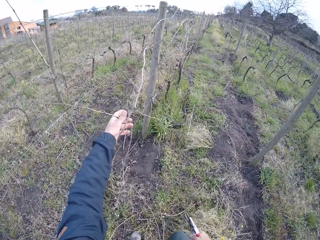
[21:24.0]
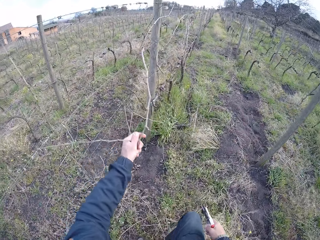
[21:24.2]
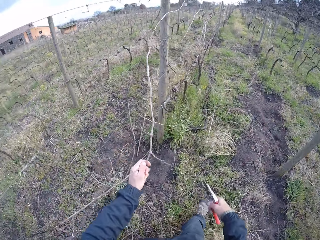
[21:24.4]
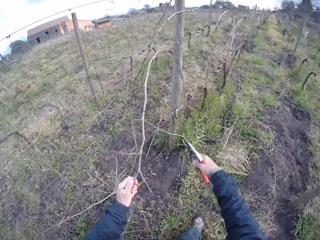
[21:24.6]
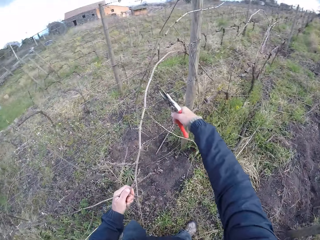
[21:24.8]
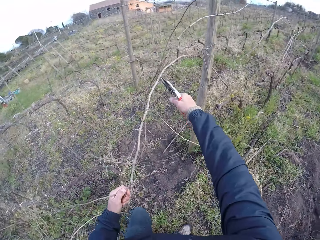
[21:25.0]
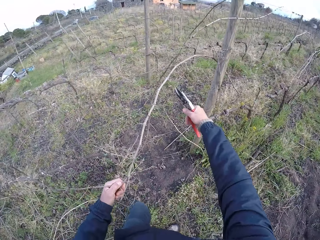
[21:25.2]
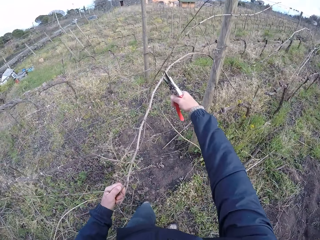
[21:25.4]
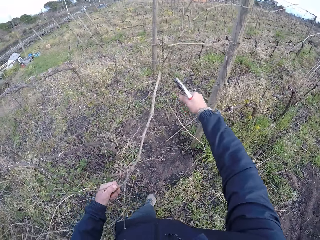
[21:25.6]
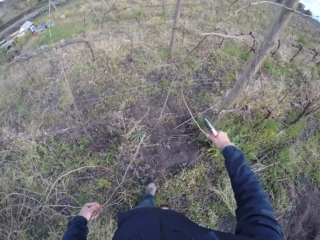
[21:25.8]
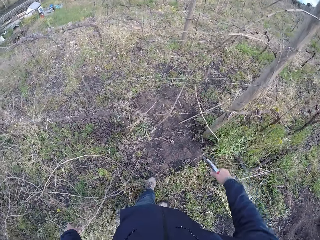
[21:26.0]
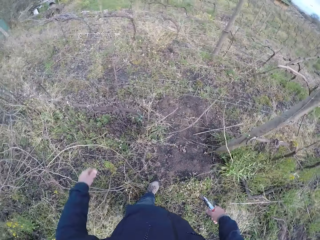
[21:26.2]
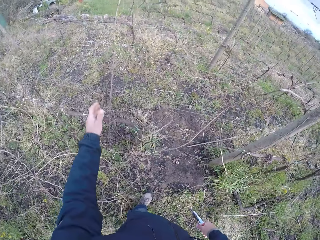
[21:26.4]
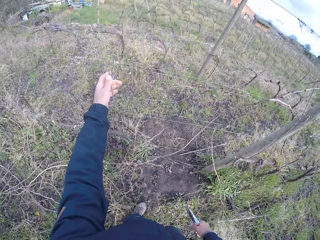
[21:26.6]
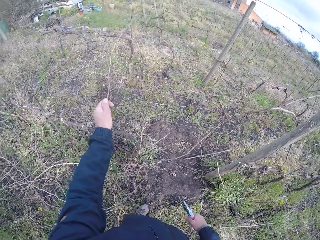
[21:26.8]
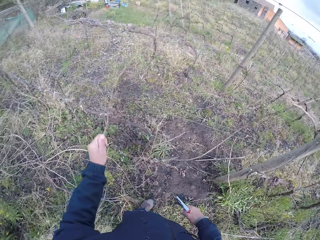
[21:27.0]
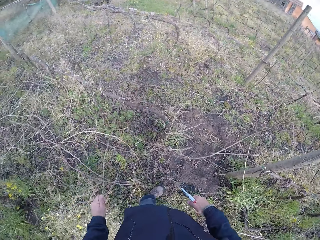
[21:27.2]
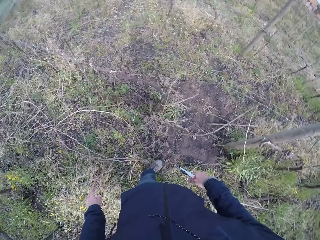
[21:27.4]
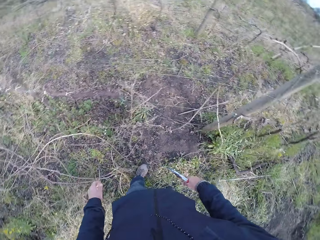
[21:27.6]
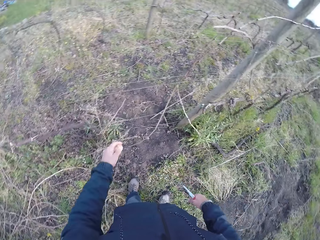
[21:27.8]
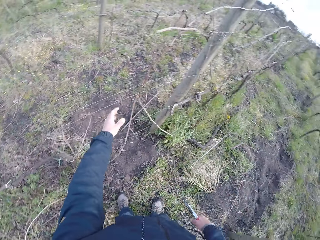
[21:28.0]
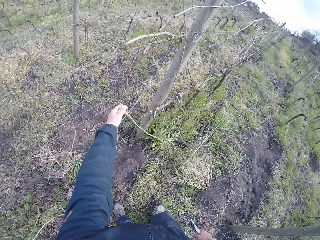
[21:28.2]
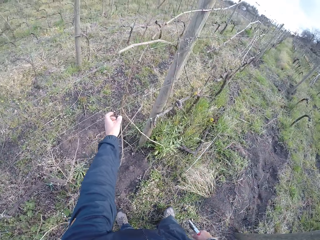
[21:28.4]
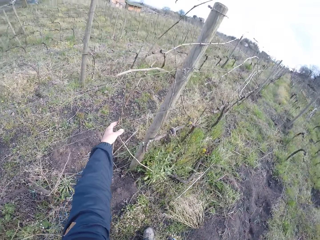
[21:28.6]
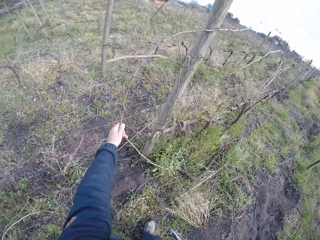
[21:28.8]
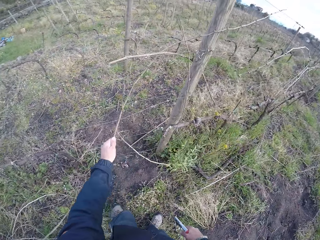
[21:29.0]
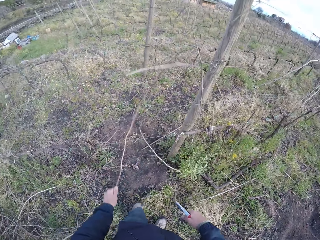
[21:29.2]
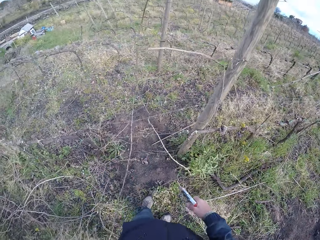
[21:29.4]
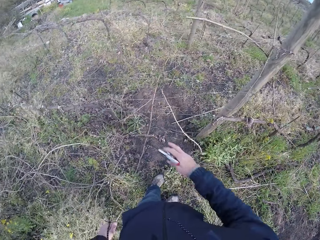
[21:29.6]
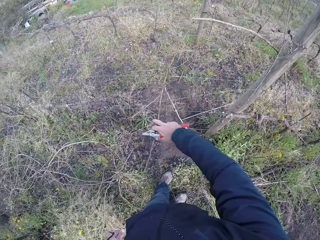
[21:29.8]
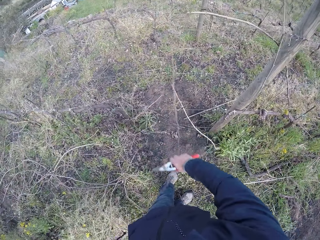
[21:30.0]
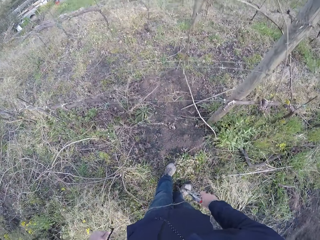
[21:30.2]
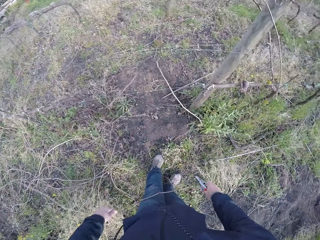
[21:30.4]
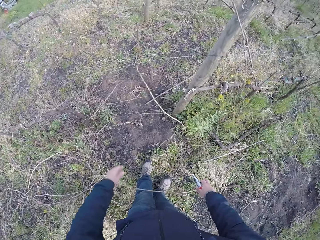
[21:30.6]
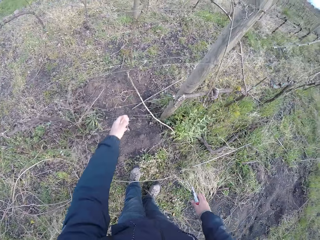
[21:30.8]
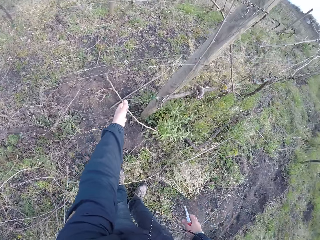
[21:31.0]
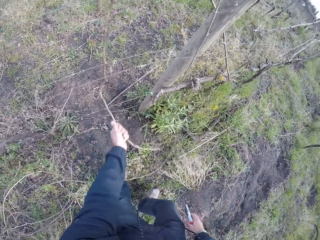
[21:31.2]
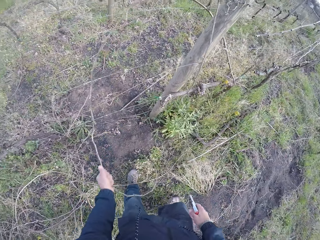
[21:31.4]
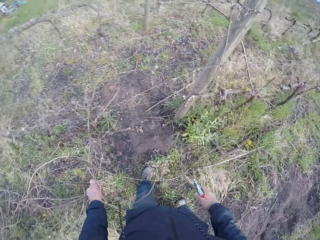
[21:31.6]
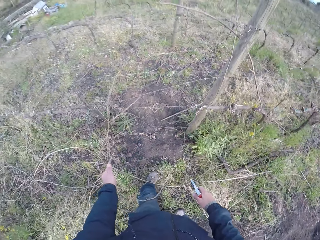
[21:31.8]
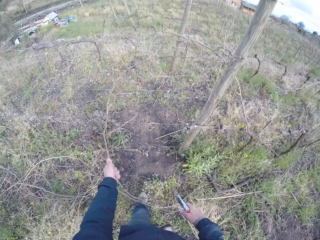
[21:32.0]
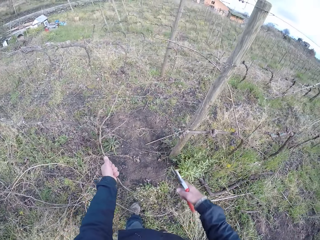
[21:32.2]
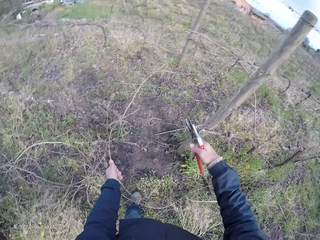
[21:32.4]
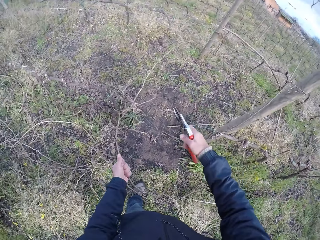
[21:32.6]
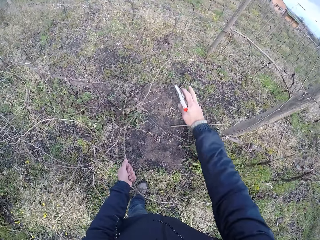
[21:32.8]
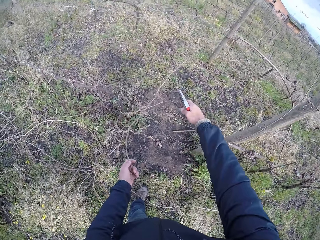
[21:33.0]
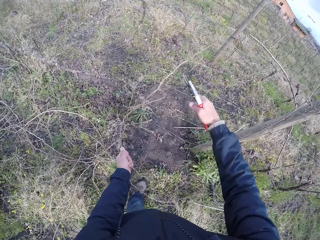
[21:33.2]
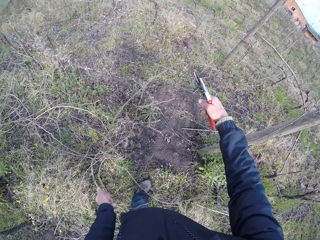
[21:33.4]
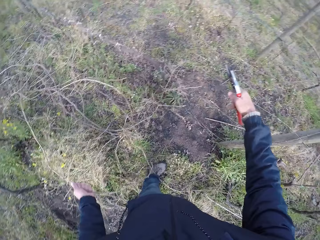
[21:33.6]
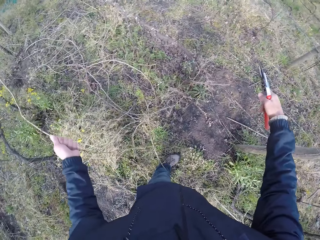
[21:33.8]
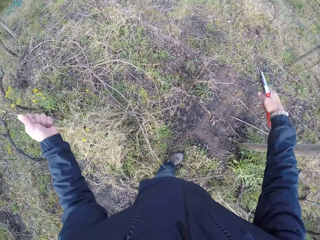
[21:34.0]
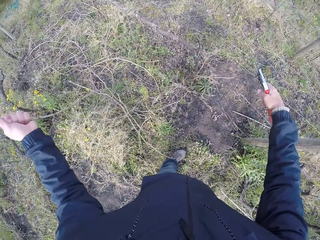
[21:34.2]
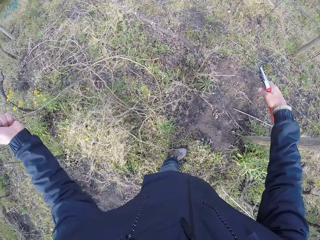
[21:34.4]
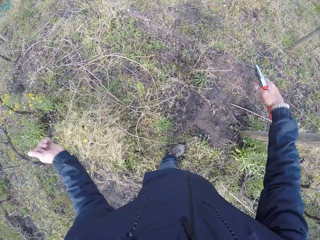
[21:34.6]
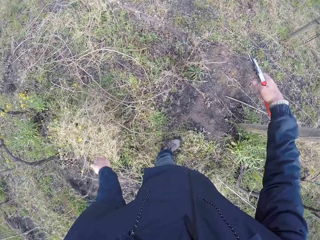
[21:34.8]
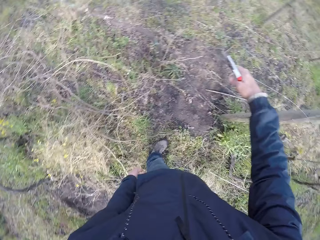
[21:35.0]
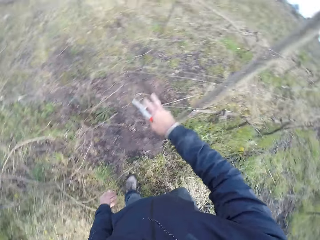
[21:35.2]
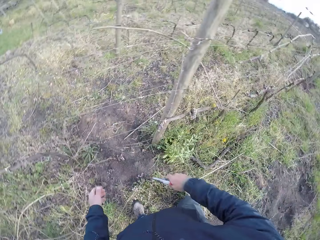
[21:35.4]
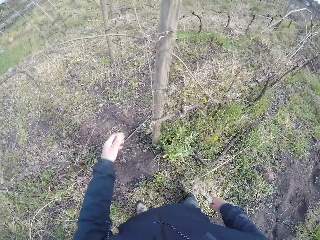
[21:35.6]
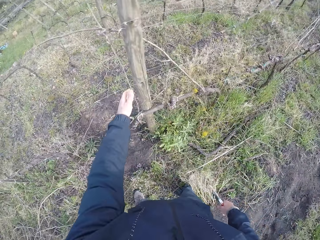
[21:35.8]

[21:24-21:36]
The camera wearer pulls the piece of wood on the fence with his left hand. He picks the branch. He cuts the wood with the secateurs in his right hand. He throws the piece of wood on the floor with his left hand. He pulls the piece of wood on the fence with his left hand. He picks the branch. He throws the piece of wood on the floor with his left hand. He pulls the piece of wood on the fence with his left hand. He picks the branch. He pulls the piece of wood on the fence with his right hand. He throws the piece of wood on the floor with both hands. He pulls the piece of wood on the fence with his left hand. He picks the branch. He moves a wire of the fence with his right hand. He throws the piece of wood on the floor with his left hand.

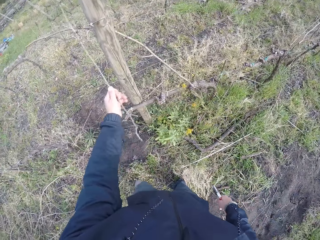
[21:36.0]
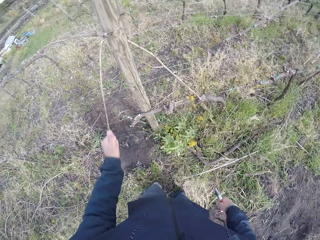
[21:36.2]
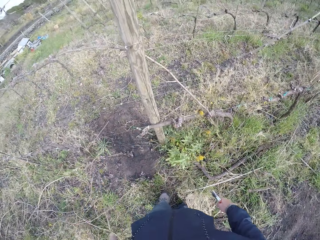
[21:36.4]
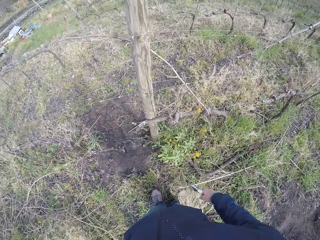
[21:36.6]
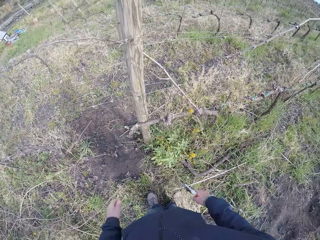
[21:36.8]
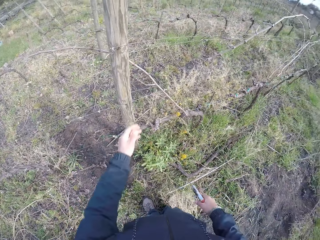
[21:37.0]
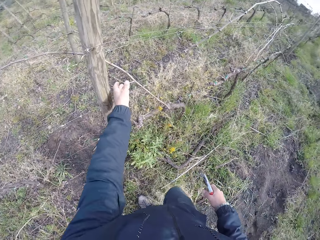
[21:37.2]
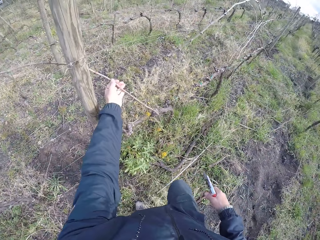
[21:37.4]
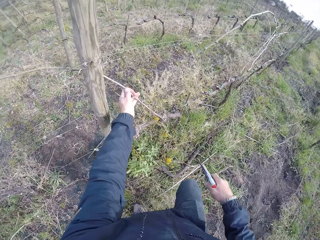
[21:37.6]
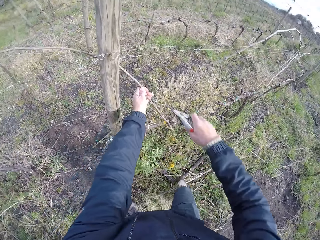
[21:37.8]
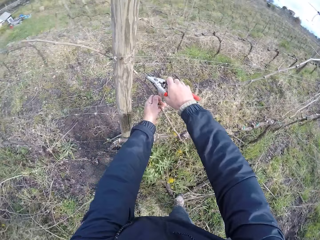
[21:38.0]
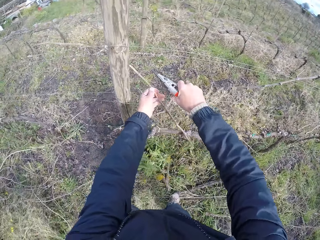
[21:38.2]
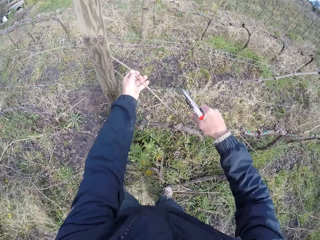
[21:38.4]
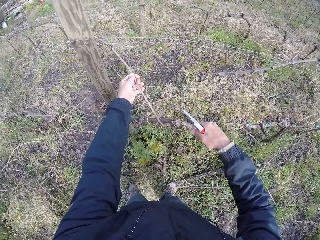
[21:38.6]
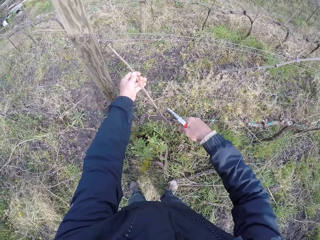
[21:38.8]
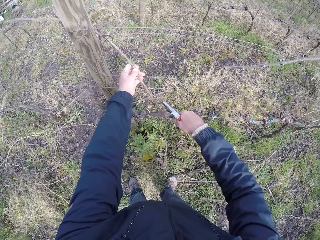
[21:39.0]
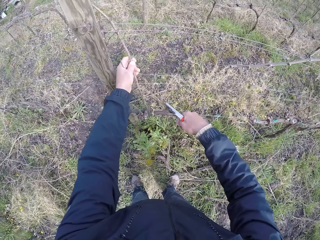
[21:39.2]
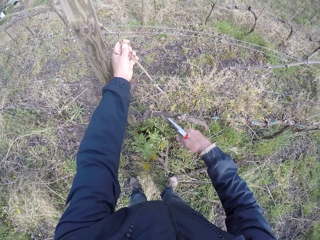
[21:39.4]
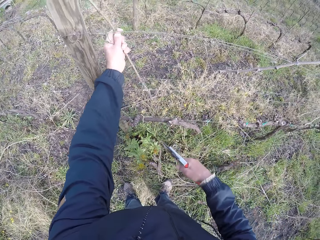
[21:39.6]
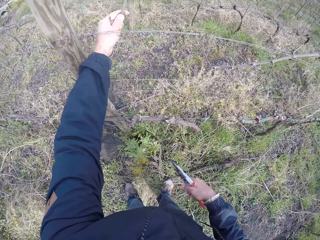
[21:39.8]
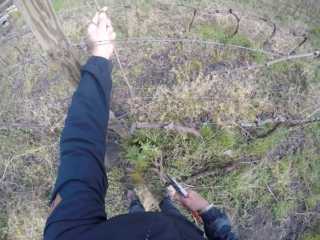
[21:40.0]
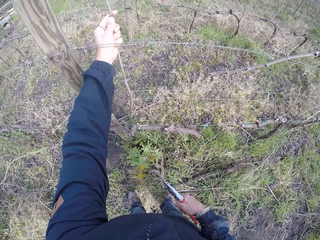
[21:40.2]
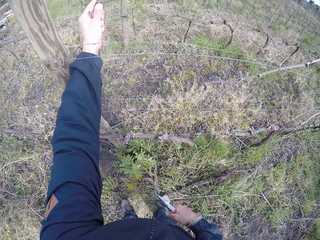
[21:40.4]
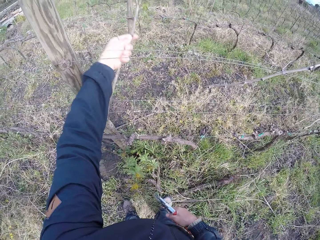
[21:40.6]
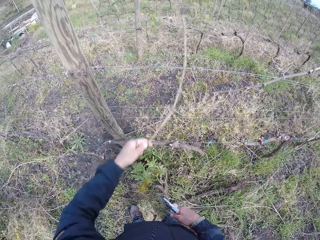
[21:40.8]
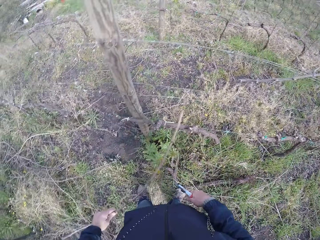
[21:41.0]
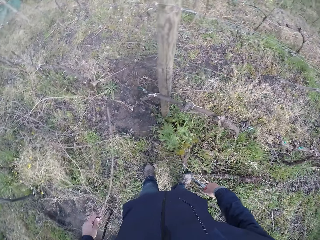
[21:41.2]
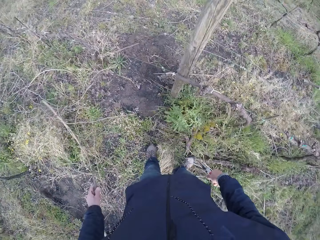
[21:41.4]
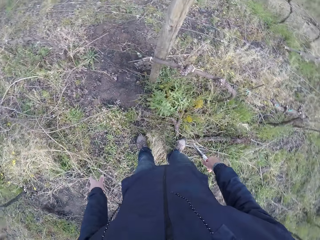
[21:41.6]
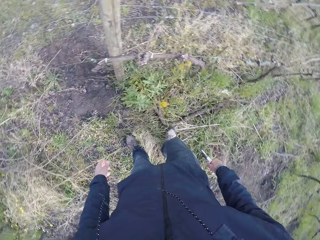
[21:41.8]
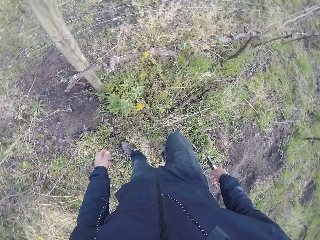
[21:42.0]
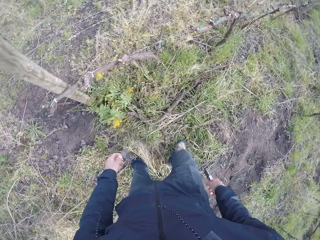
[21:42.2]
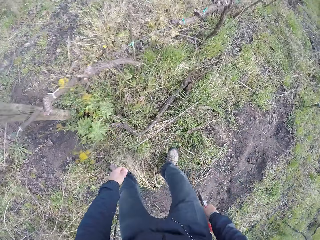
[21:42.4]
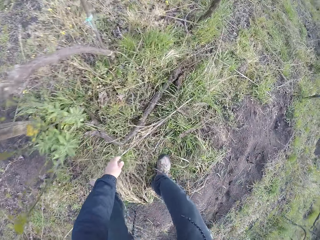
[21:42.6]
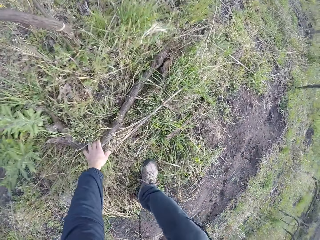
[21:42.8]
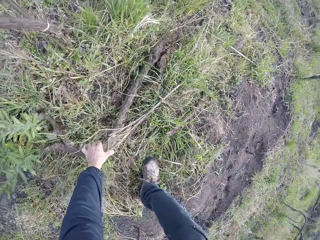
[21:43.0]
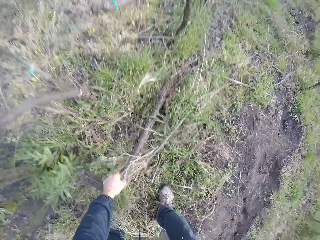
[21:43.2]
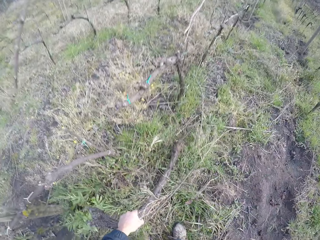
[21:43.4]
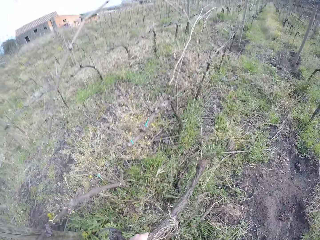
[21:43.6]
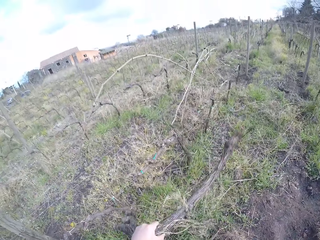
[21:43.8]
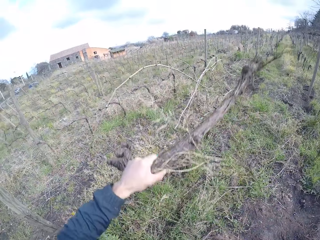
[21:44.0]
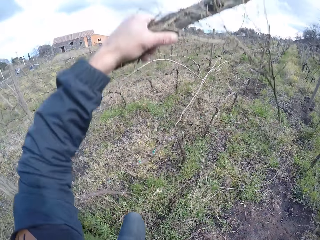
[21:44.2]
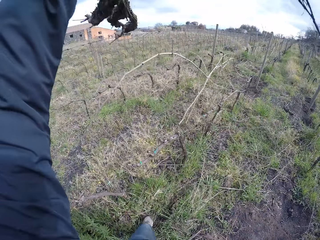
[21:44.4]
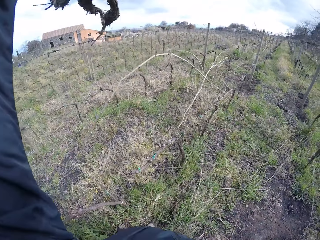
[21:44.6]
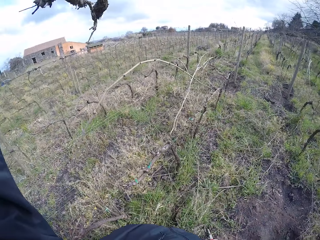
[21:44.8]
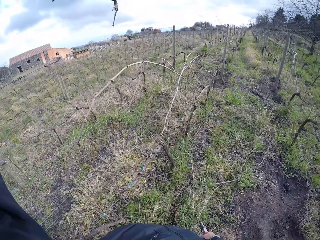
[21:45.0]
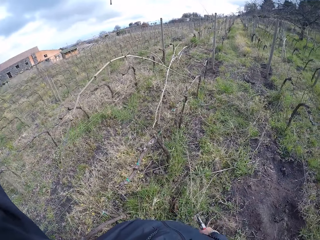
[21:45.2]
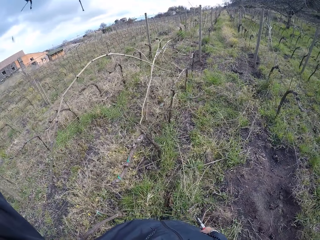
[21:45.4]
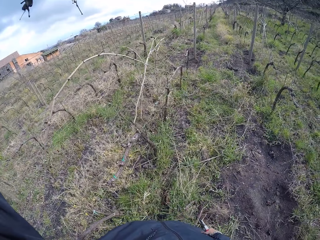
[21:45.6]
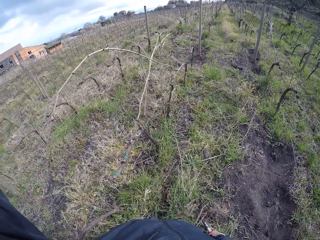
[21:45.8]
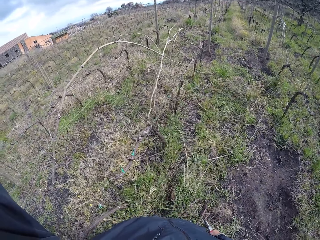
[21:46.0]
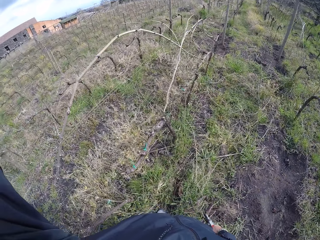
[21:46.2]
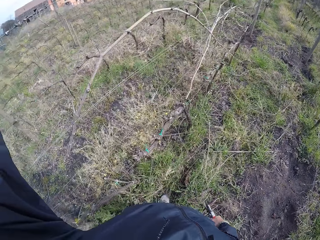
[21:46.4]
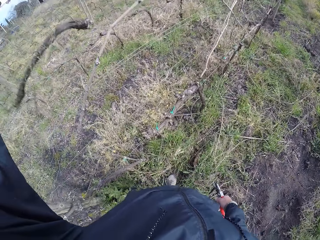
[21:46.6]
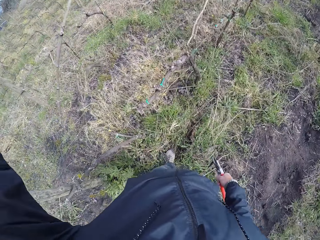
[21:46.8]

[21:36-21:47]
The camera wearer picks the branch. He pulls the piece of wood on the fence with his left hand. He throws the piece of wood on the floor with his left hand. He pulls the piece of wood on the fence with his left hand. He picks the branch. He cuts the wood with the secateurs in his right hand. He removes the piece of wood from the fence with his left hand. He throws the piece of wood on the floor with his left hand. He picks the piece of wood from the floor with his left hand.
